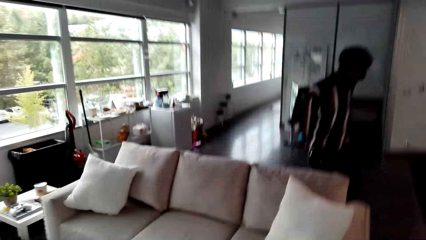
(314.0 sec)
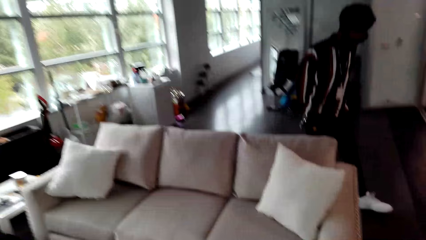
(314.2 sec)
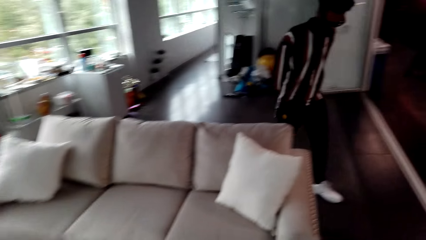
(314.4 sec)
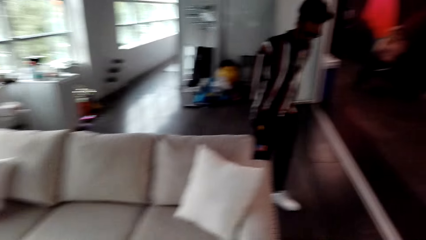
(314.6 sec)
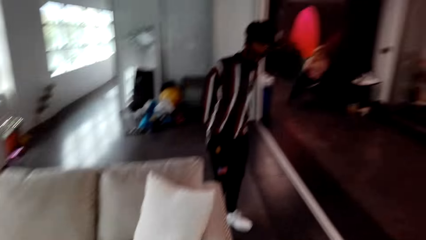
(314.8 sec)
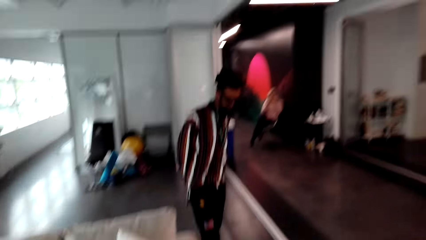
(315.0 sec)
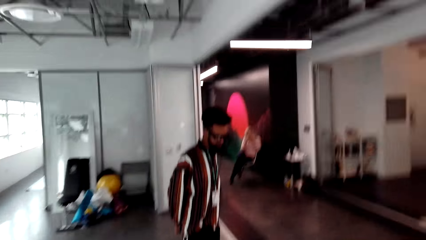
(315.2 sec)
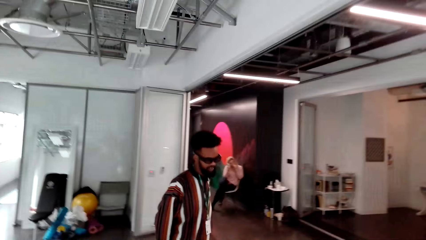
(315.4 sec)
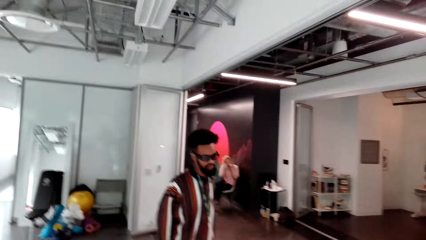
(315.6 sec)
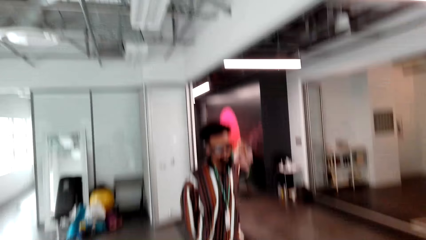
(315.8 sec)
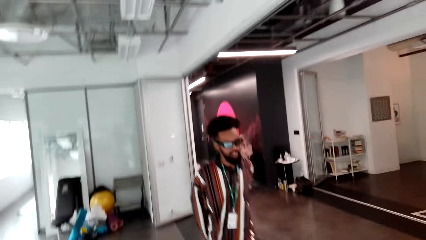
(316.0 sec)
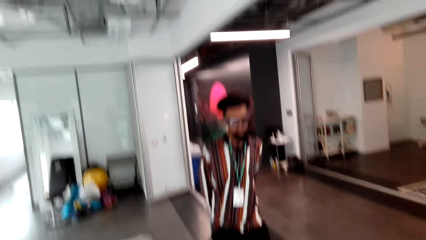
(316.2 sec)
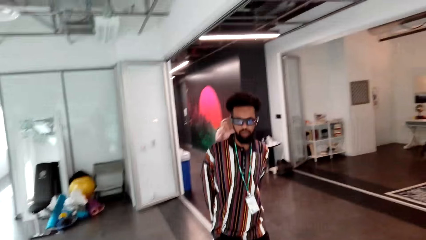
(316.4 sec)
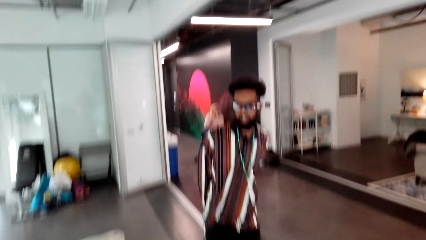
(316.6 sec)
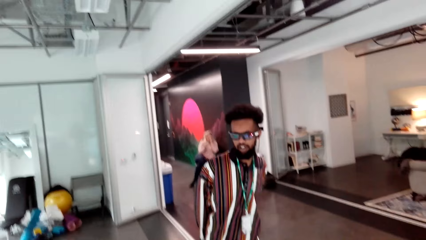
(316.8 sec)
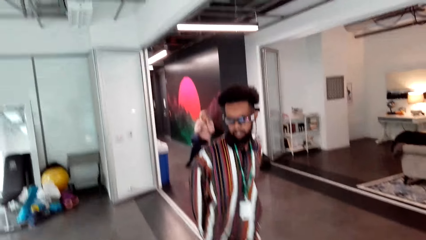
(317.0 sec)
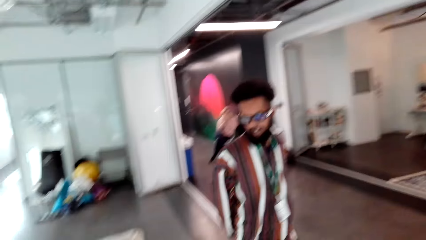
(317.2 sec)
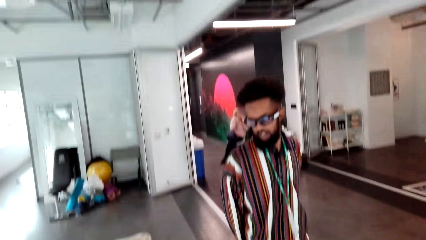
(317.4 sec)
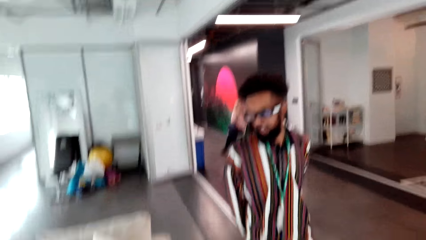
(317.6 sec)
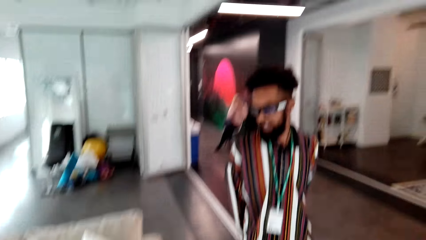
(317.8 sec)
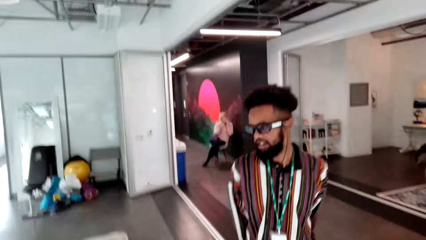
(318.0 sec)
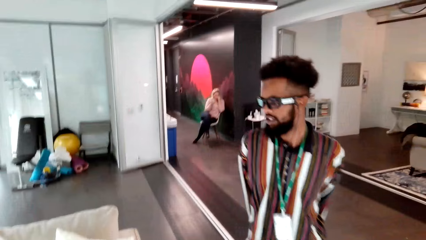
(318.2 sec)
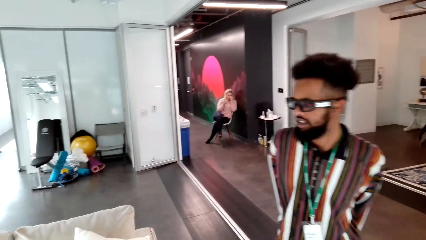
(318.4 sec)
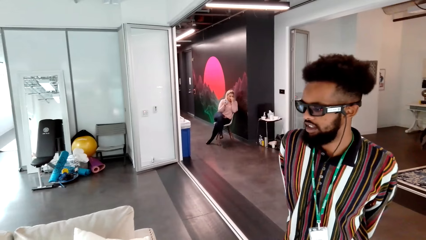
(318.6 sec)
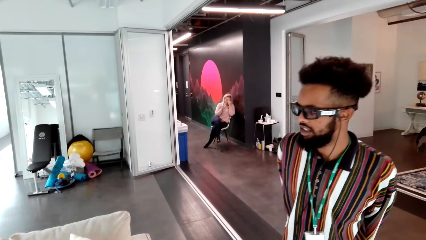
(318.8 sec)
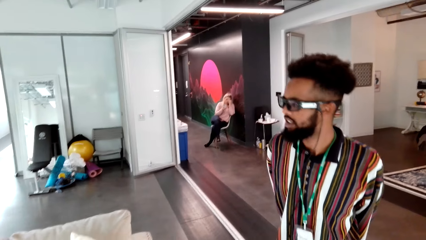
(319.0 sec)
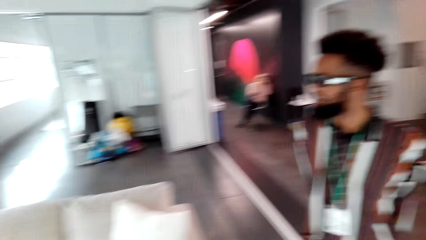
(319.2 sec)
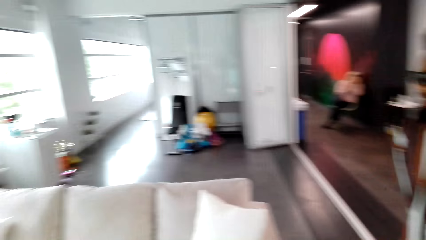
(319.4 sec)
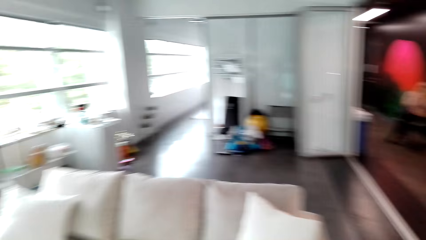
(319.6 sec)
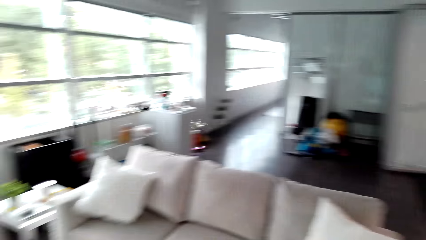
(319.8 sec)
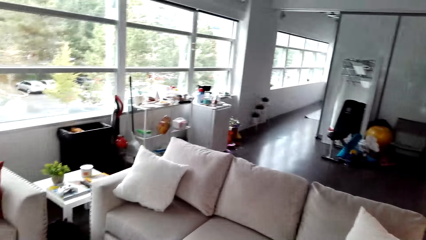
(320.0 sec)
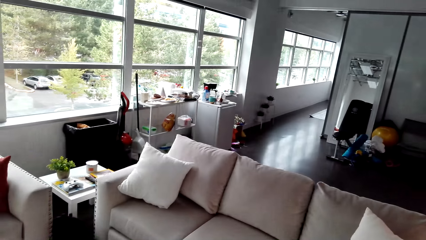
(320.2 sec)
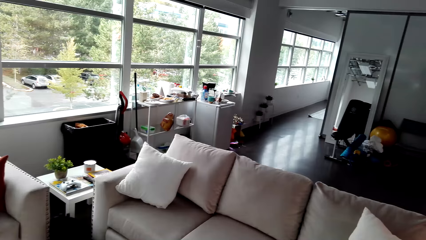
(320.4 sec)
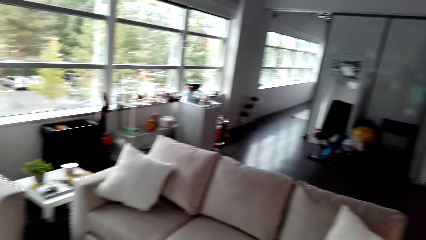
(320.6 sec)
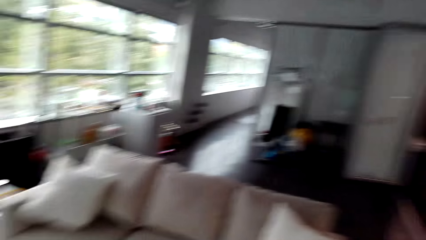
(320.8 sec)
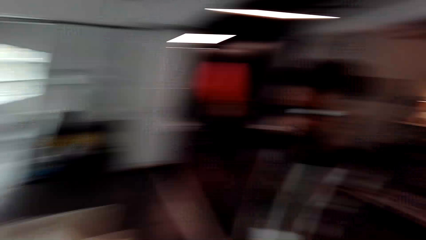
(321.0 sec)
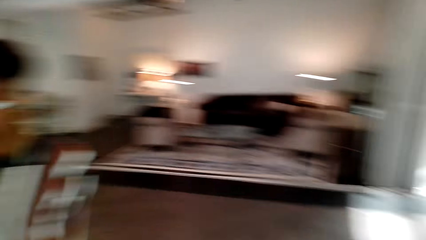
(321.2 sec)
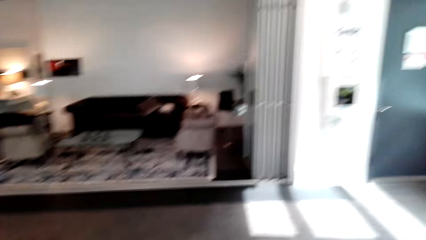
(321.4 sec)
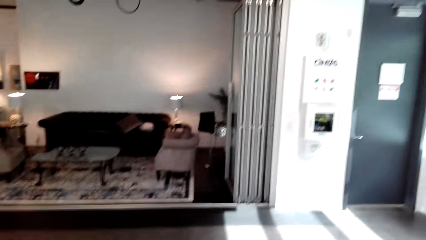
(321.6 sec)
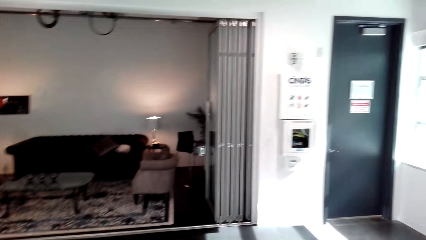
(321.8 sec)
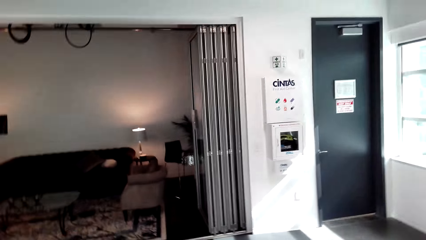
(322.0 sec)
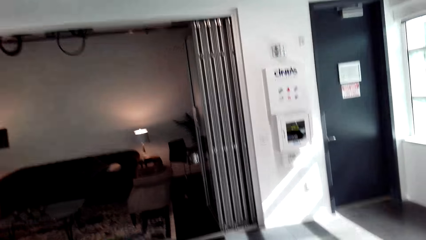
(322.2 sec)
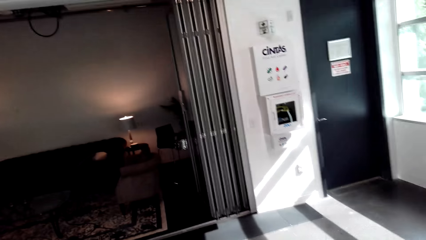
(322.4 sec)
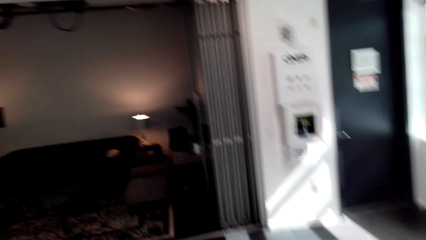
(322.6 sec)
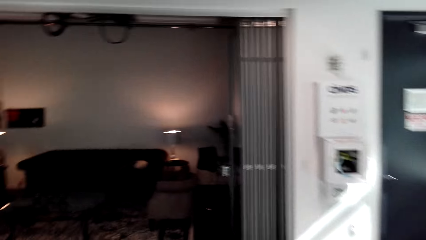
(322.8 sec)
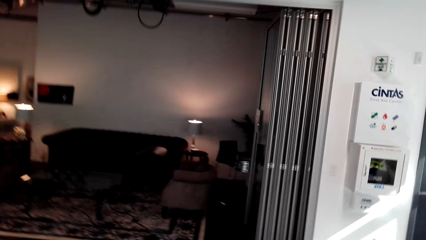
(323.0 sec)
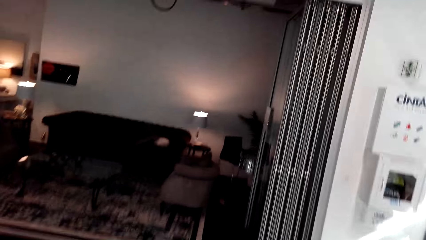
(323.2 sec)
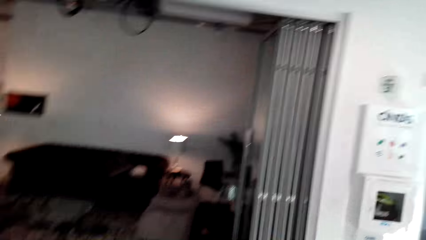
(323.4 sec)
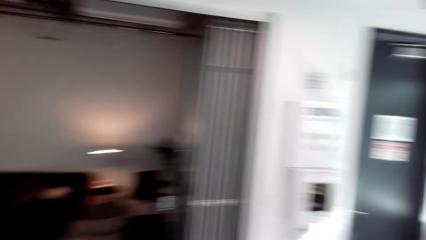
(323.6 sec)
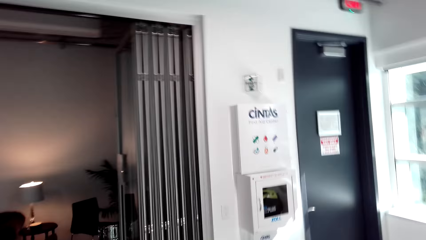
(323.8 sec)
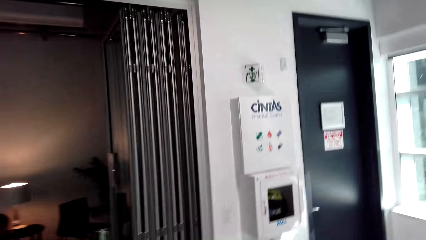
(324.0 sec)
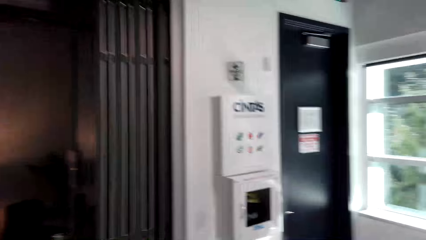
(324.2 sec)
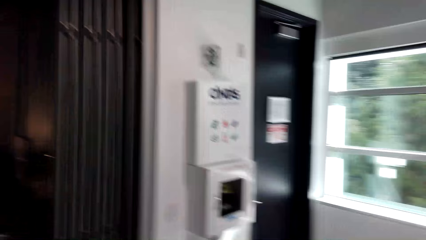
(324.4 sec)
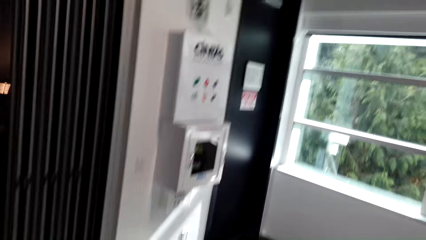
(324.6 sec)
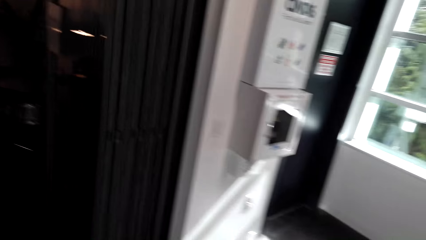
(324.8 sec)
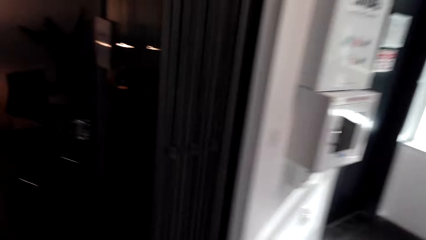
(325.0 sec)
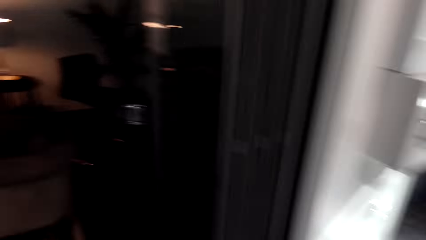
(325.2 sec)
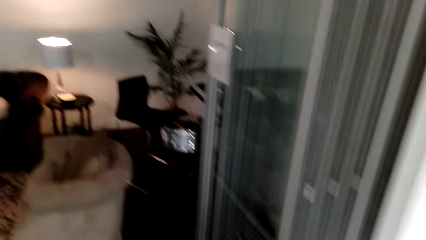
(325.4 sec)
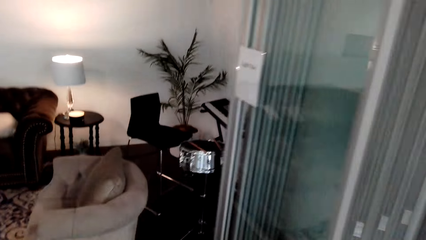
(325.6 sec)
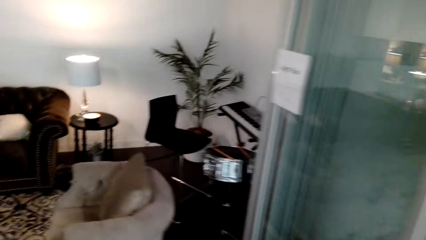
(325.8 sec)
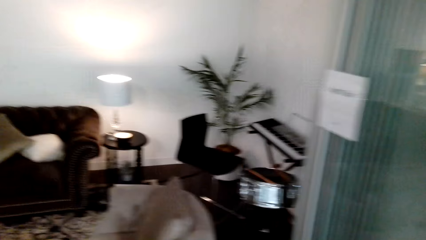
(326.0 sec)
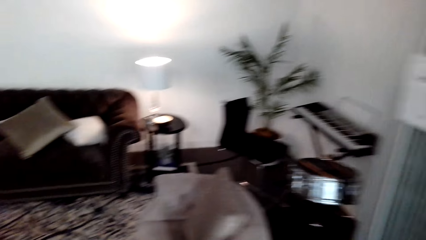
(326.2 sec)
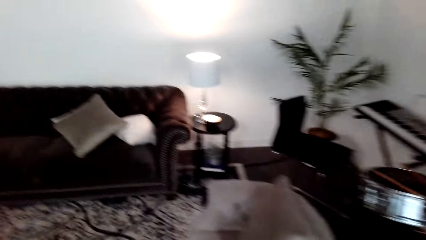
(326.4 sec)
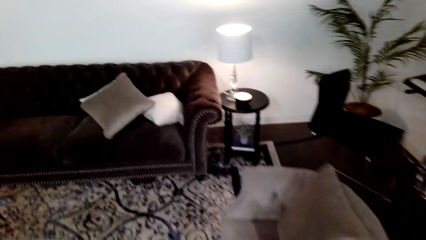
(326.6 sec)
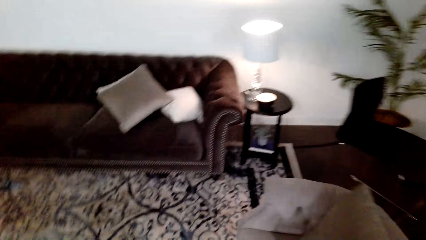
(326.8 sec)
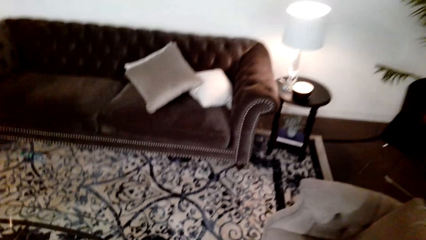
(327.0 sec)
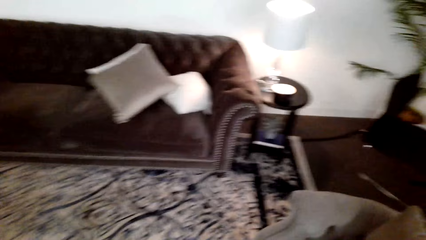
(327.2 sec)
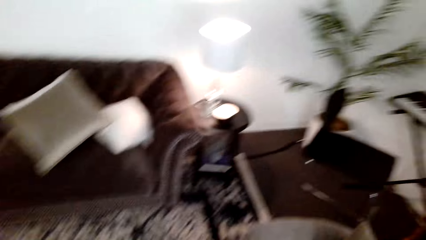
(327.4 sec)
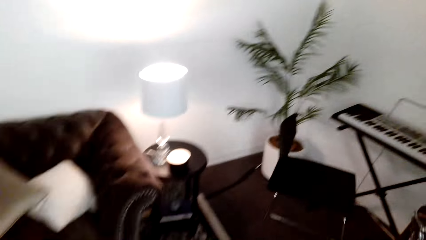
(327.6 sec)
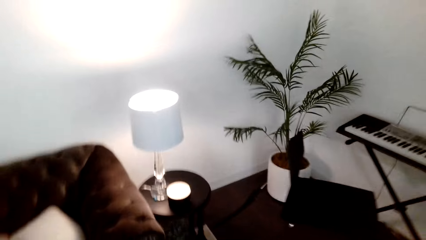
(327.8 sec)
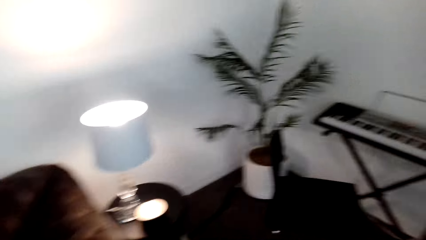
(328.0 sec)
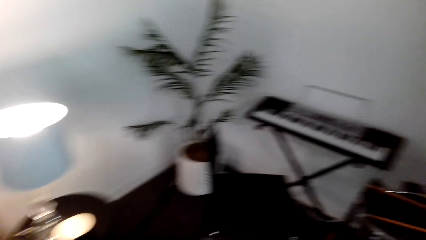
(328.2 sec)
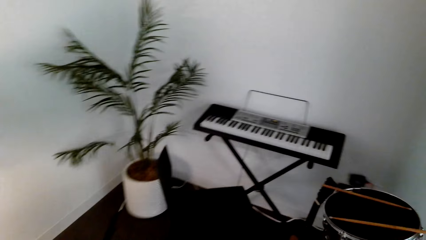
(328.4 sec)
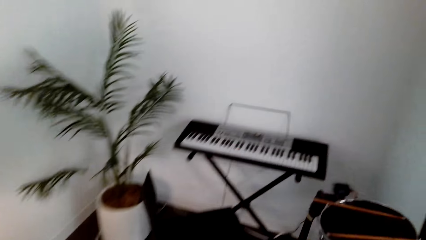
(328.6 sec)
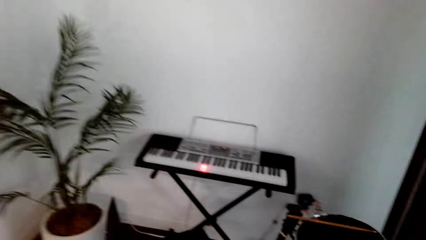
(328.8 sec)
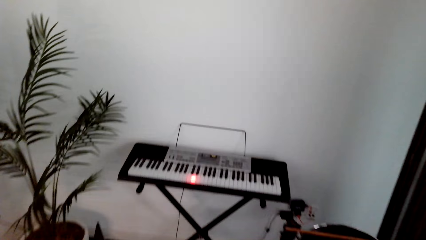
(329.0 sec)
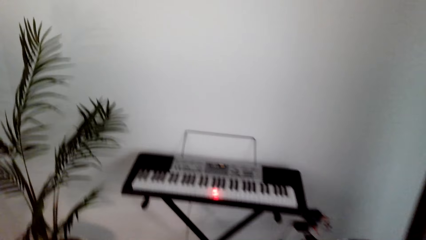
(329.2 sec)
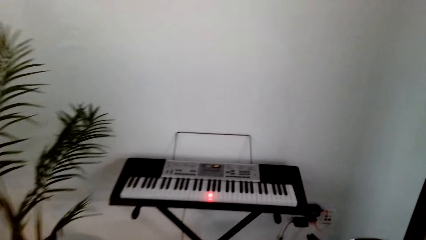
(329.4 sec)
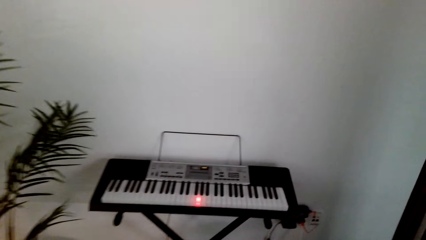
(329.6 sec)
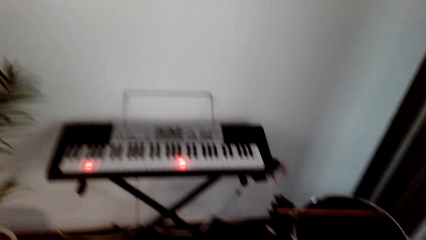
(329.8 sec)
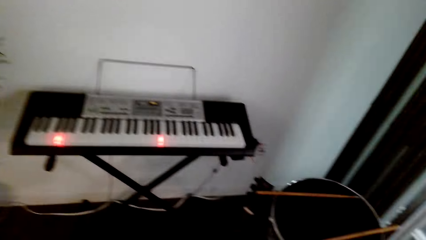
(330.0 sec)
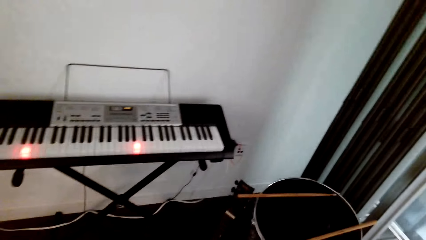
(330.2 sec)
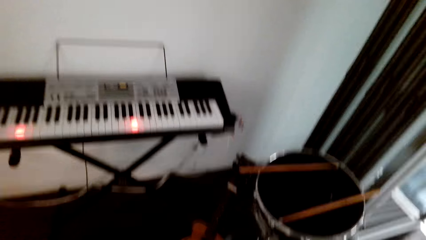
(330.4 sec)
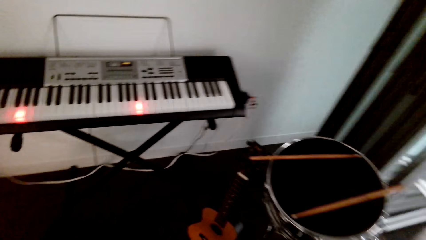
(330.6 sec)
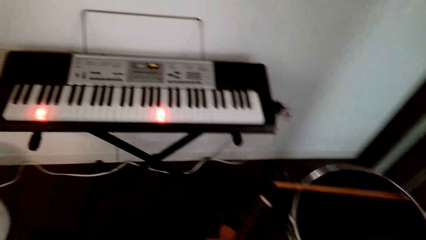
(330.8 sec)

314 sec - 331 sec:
The camera wearer watches the background.
